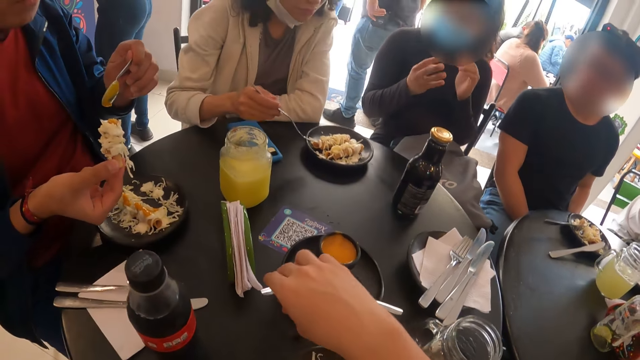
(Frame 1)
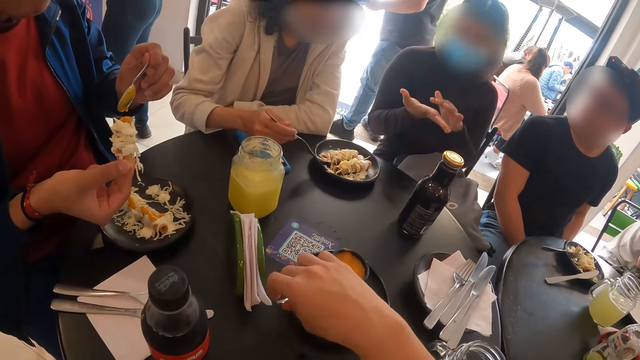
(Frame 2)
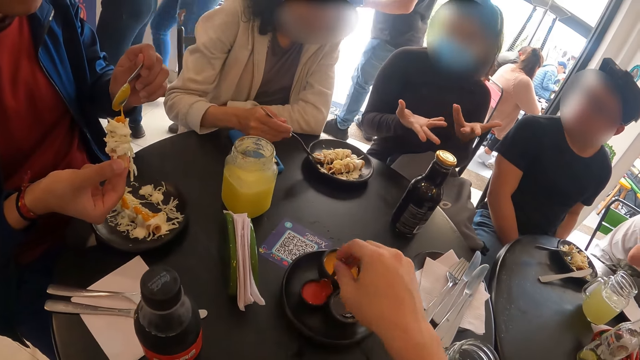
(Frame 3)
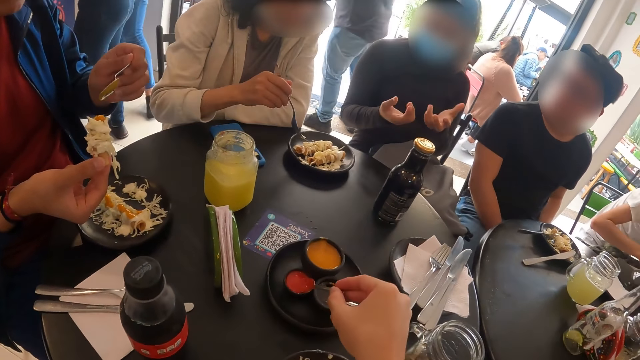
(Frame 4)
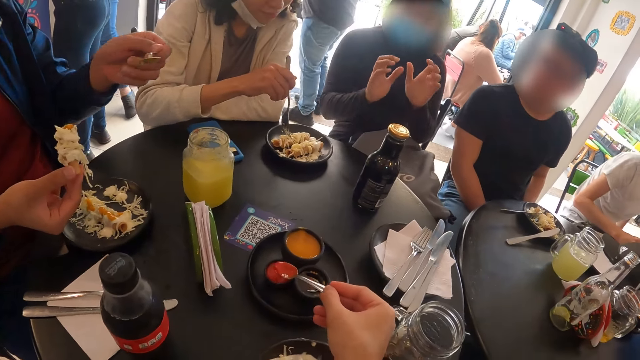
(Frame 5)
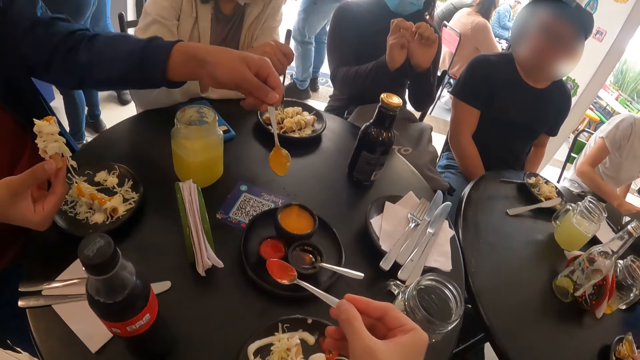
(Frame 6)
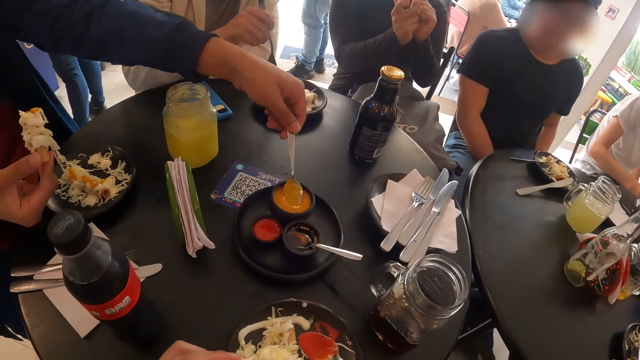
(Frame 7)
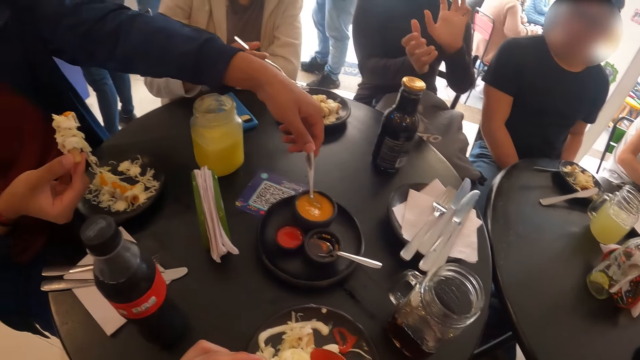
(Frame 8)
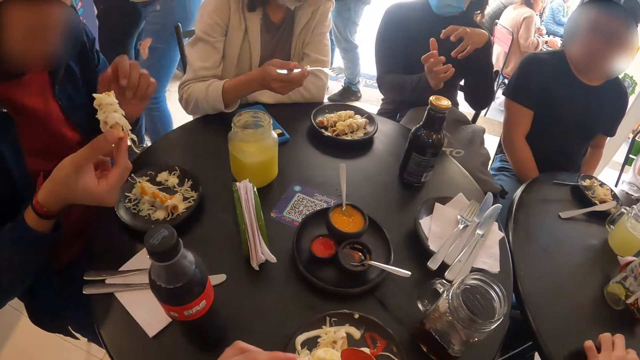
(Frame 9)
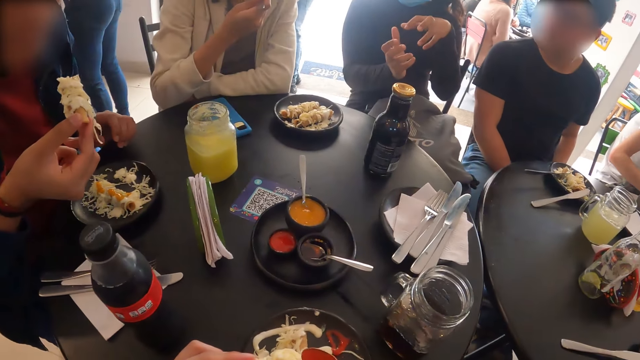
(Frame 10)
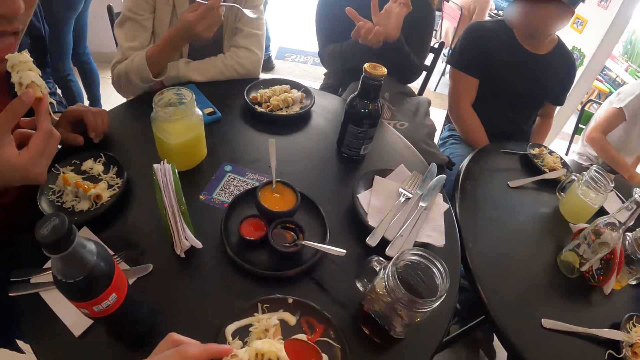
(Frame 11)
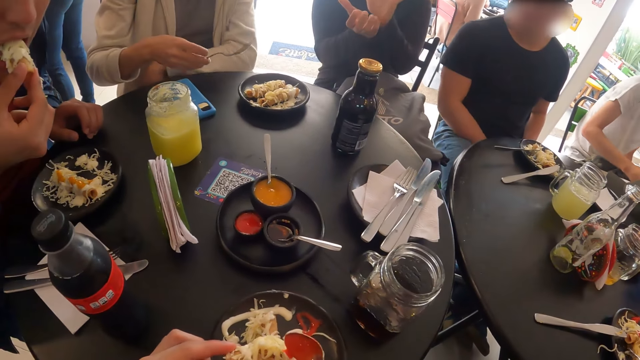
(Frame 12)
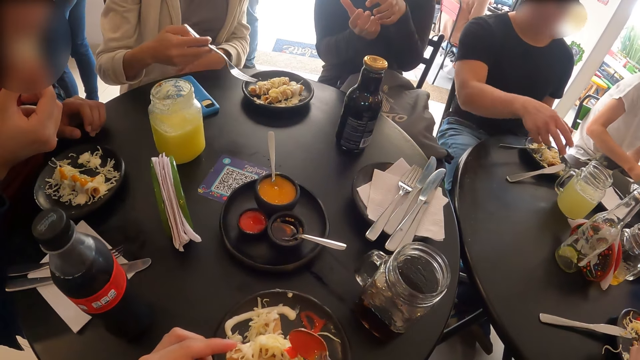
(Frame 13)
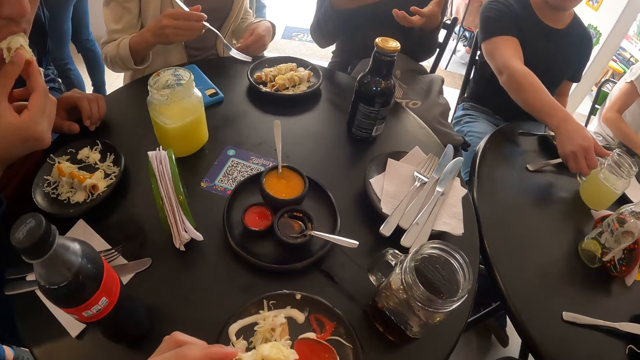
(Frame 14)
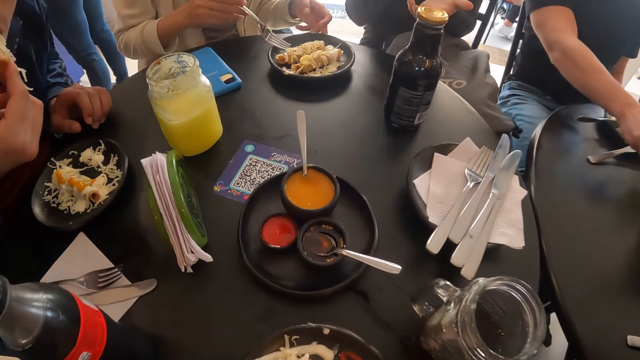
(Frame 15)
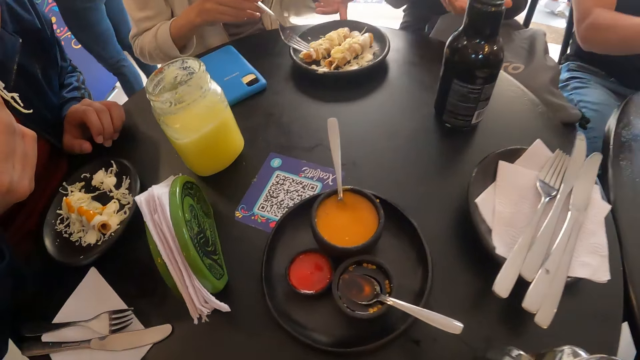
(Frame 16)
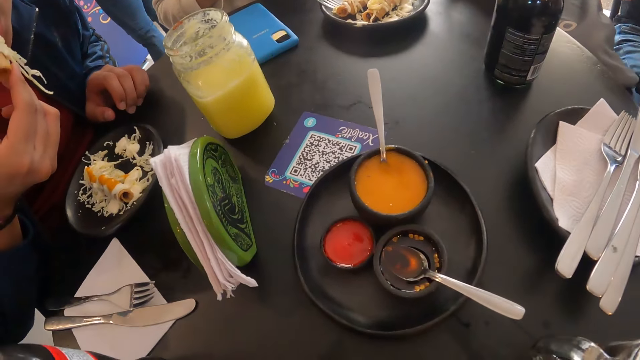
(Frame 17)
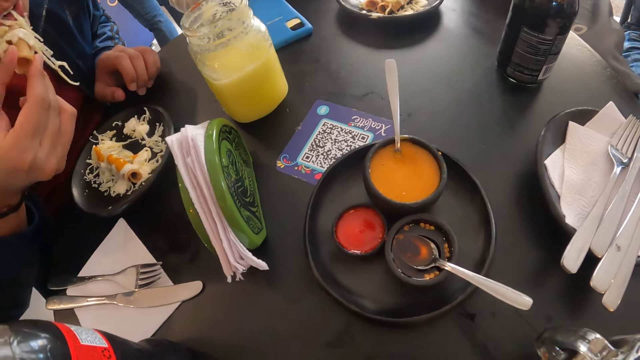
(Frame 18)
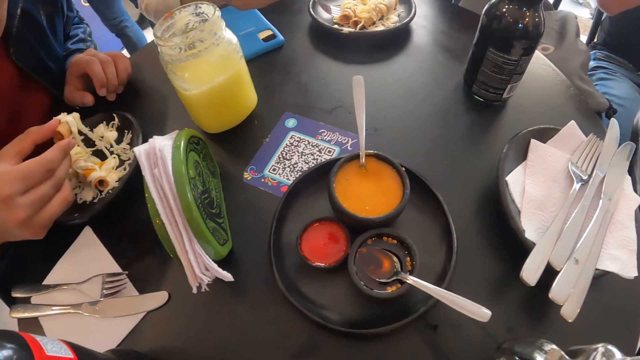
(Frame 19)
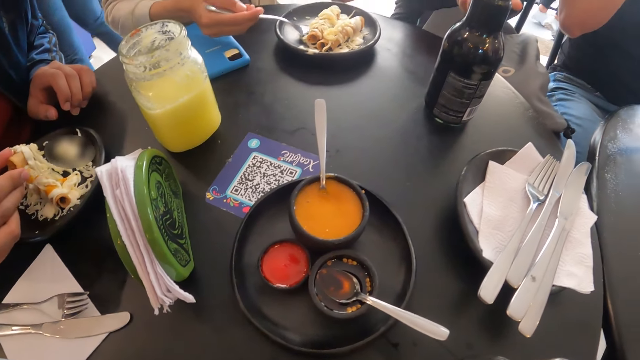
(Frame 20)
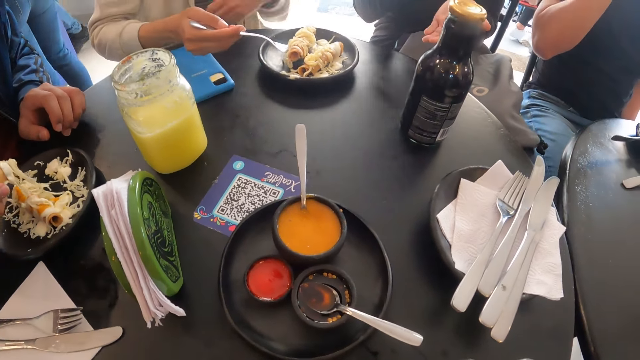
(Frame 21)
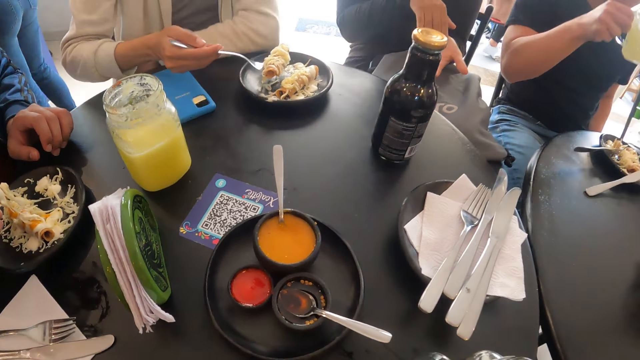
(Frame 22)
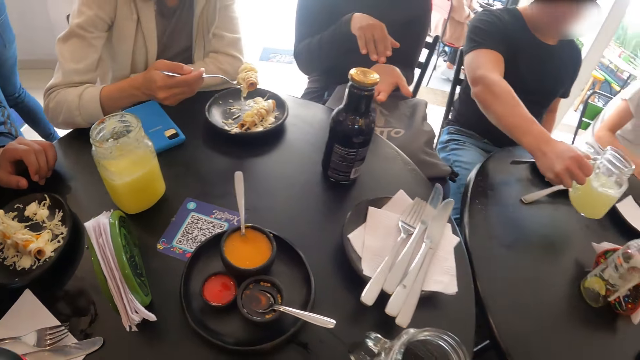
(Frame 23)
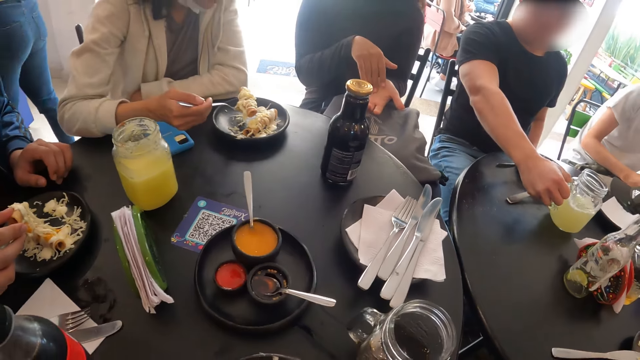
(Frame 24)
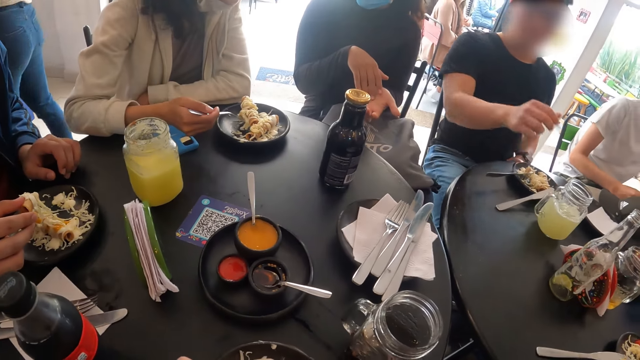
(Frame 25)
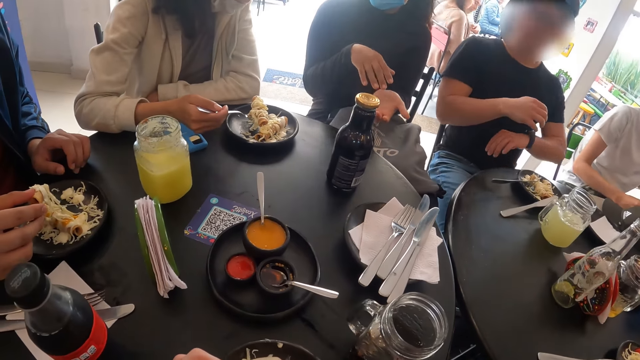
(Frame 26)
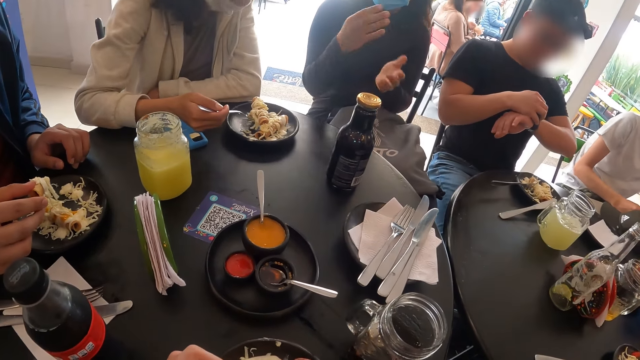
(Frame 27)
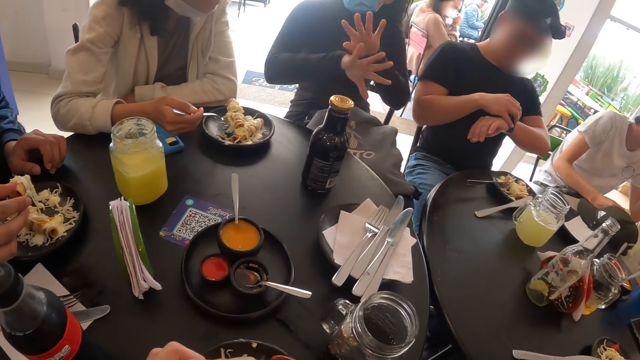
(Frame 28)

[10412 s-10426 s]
The camera wearer touches a spoon. She takes tomato sauce from the dip-bowl with the spoon in her right hand. A man drops the spoon in the dip-bowl with his left hand. The camera wearer pours tomato sauce on the flauta in her left hand with the spoon in her right hand. The man eats the flauta in his right hand. Another man grabs the cup of lemonade with his right hand. A woman grabs a flauta from the plate of flautas with the fork in her right hand. The second man drops the cup of lemonade on the table with his right hand.

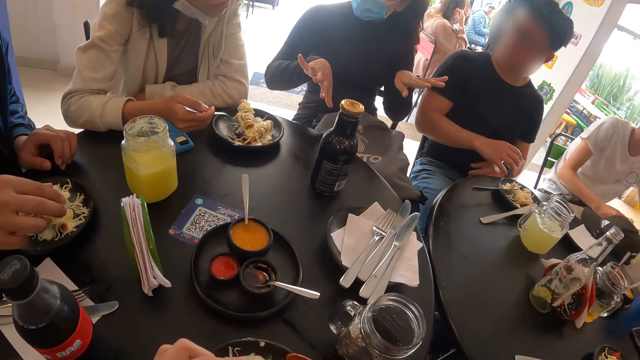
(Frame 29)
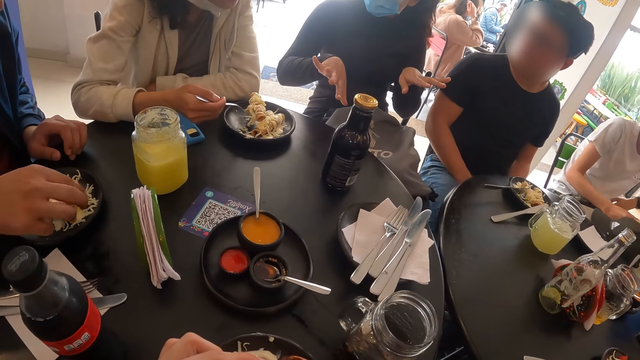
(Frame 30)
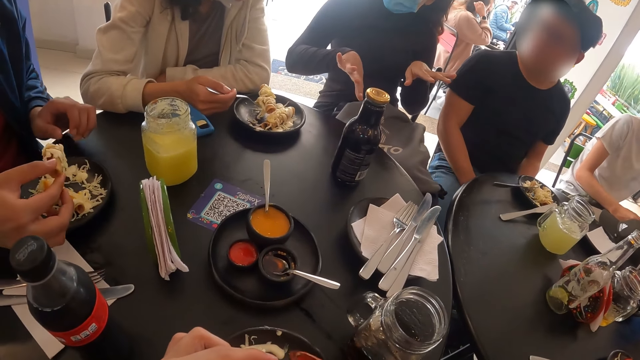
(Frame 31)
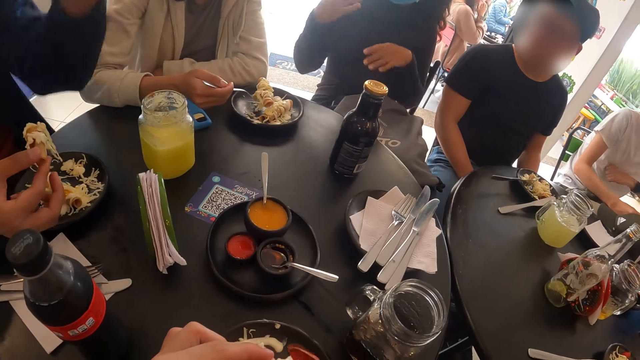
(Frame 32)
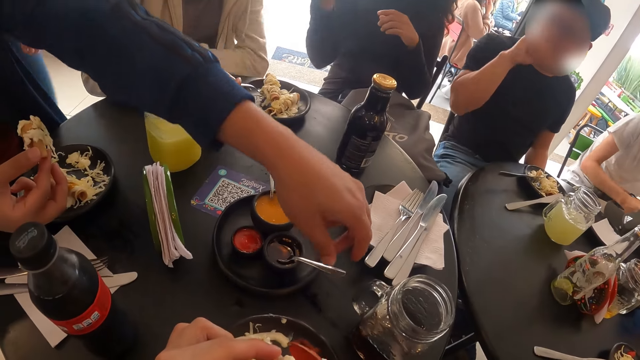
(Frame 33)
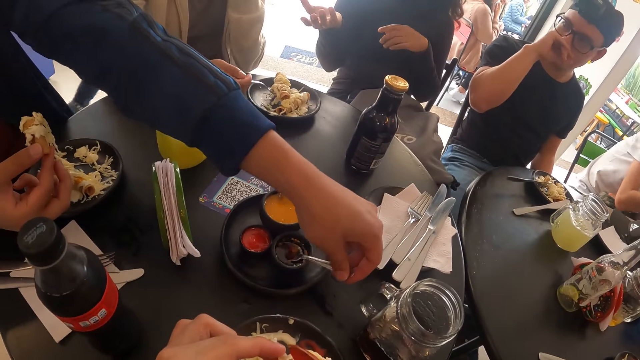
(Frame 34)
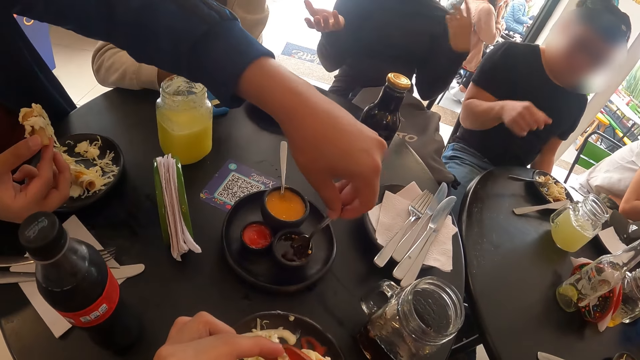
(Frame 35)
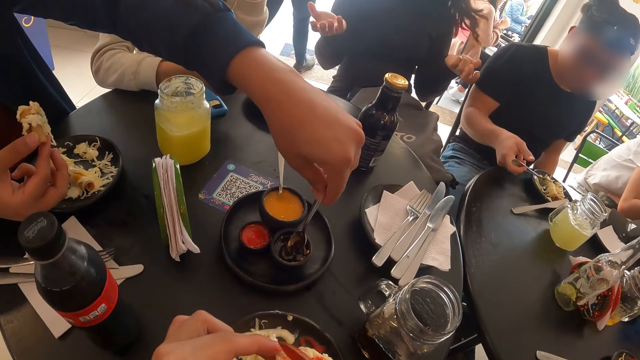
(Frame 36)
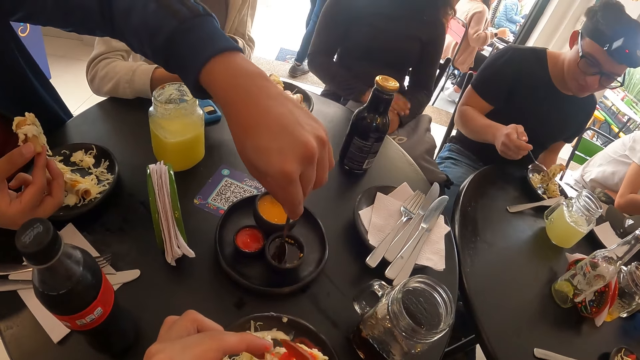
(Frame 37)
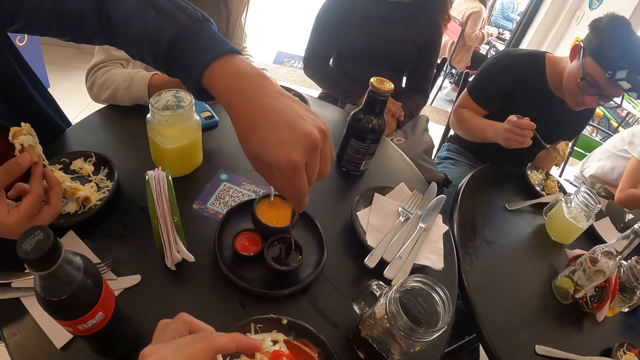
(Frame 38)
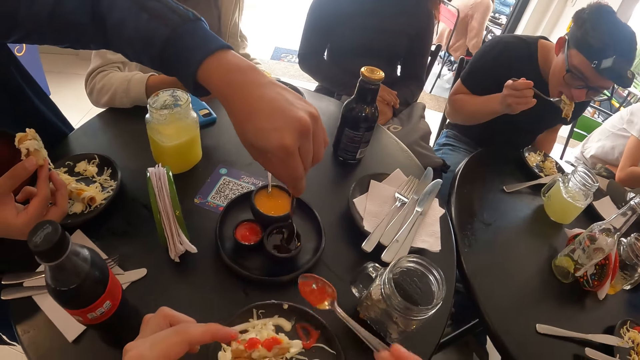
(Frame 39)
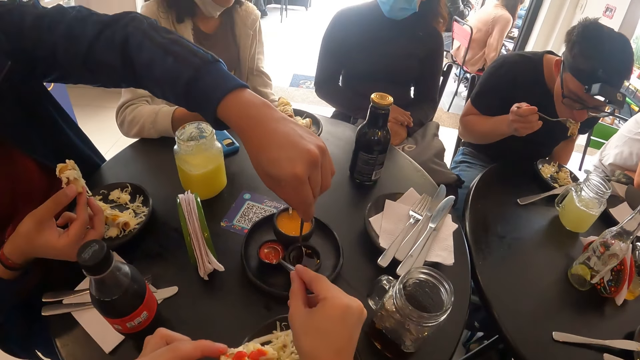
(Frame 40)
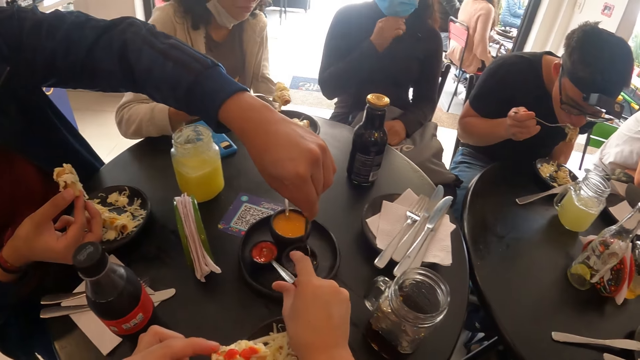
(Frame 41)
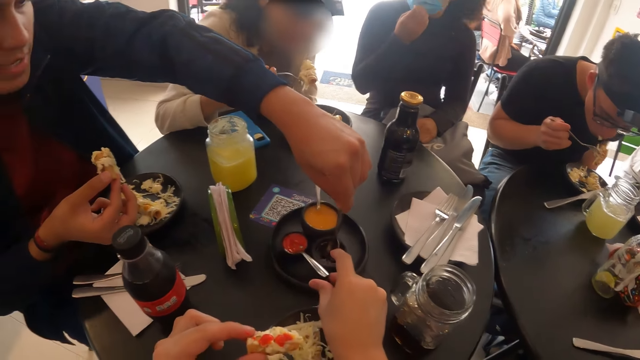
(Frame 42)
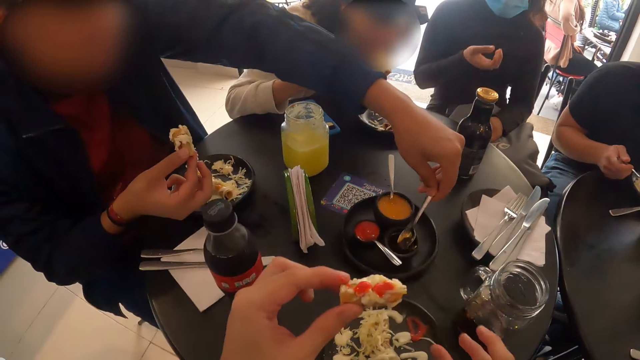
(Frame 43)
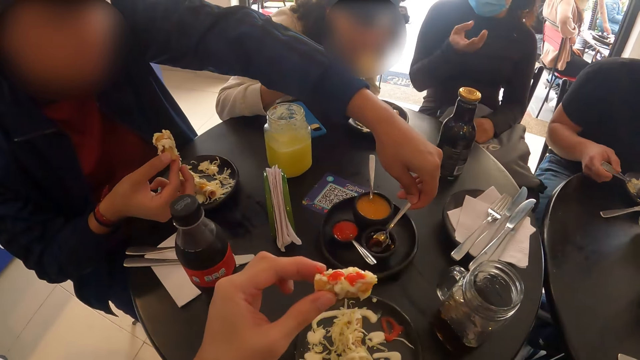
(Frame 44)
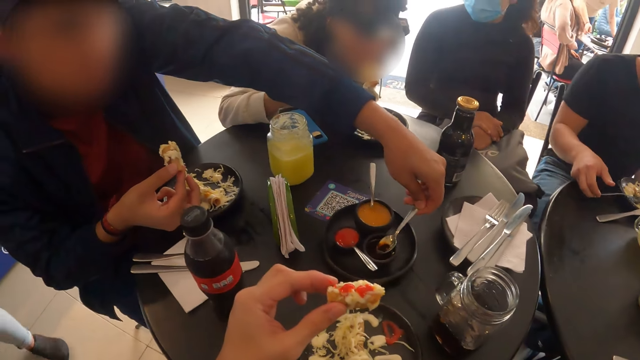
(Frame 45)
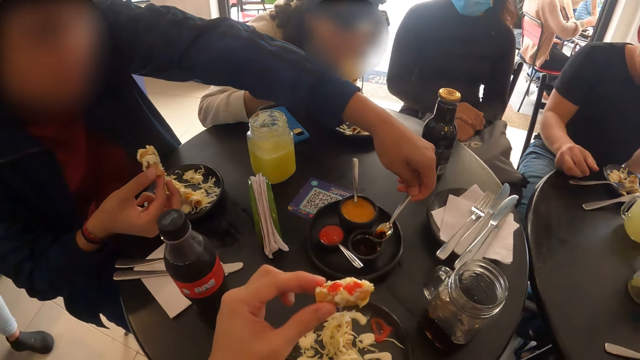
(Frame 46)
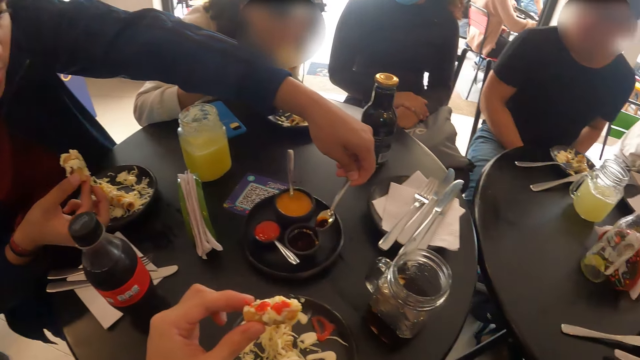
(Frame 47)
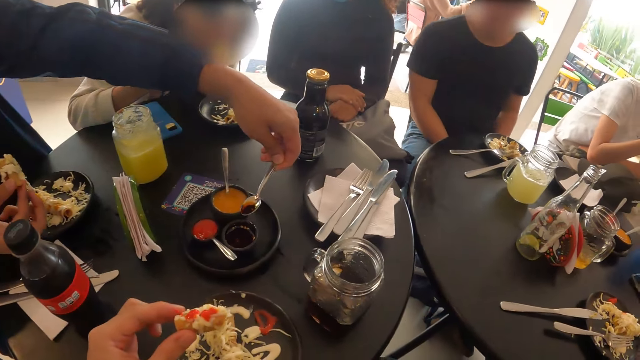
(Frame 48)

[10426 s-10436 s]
A man grabs a spoon from a dip-bowl with his left hand. The camera wearer drops the spoon in the dip-bowl with her right hand. The man takes a spoon of oil from the dip-bowl with his left hand. The camera wearer looks at the food.
